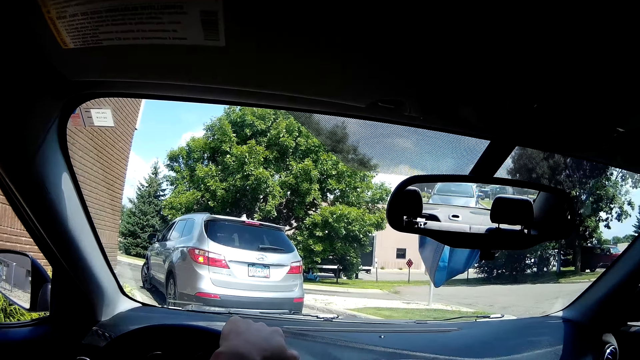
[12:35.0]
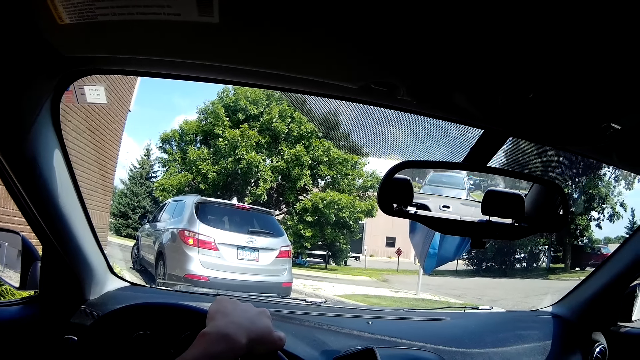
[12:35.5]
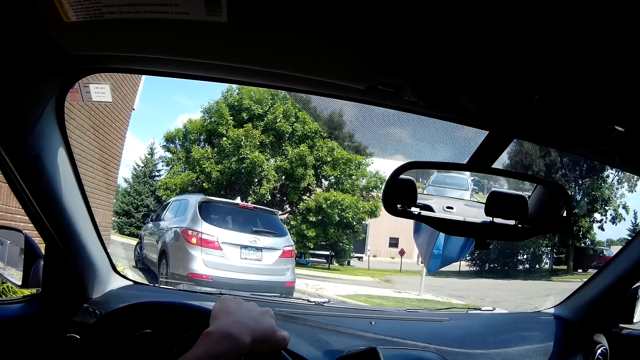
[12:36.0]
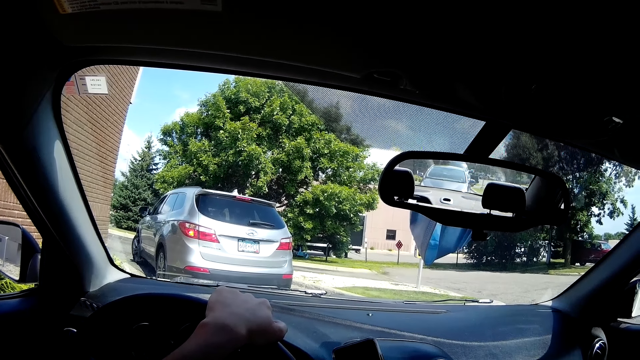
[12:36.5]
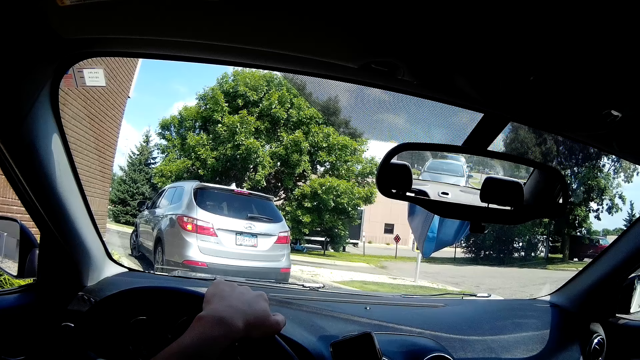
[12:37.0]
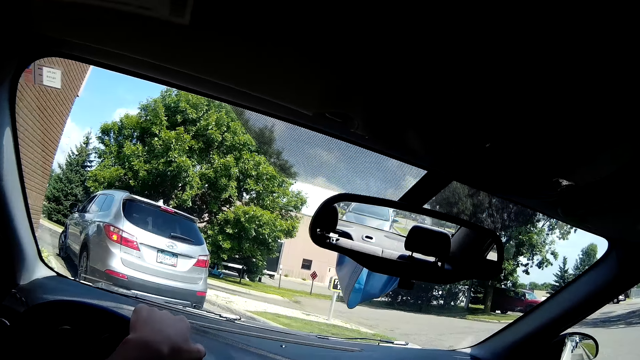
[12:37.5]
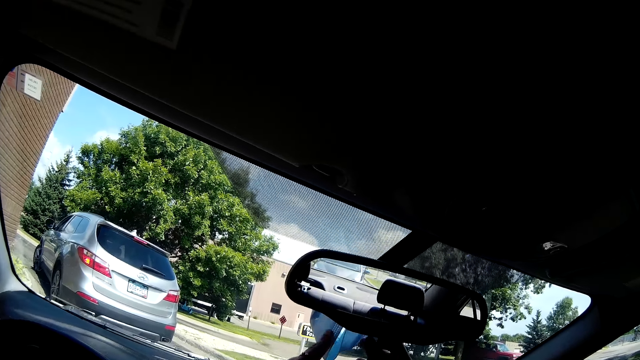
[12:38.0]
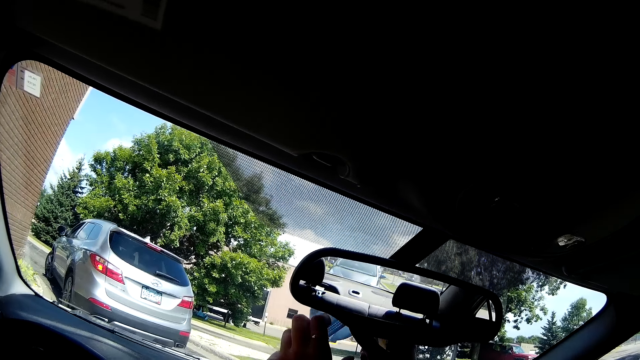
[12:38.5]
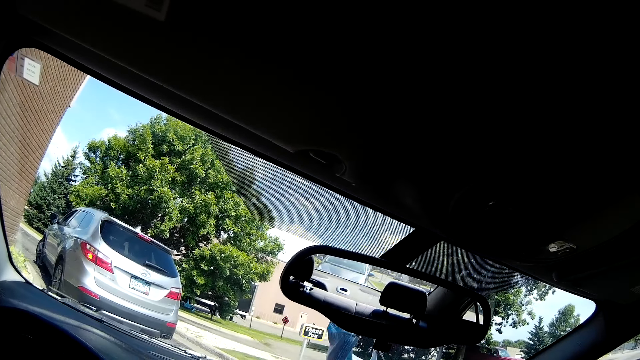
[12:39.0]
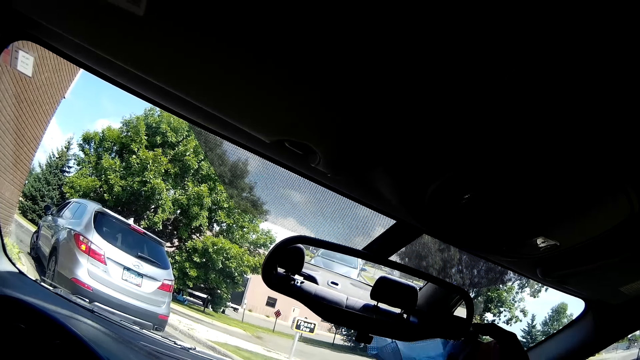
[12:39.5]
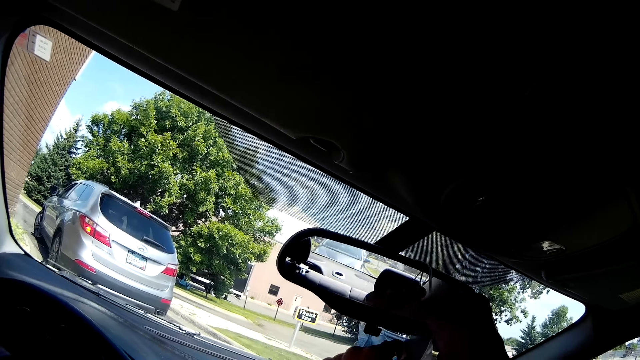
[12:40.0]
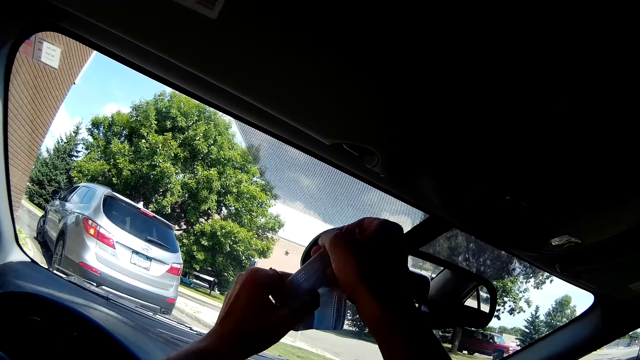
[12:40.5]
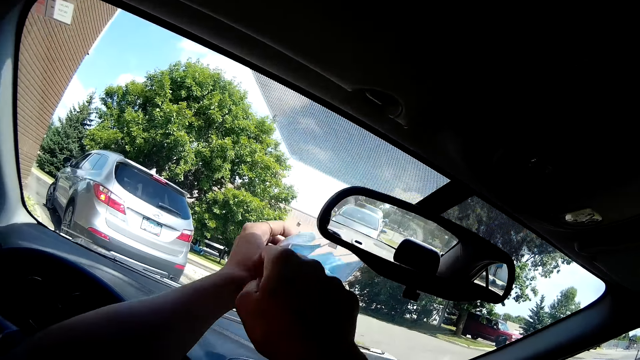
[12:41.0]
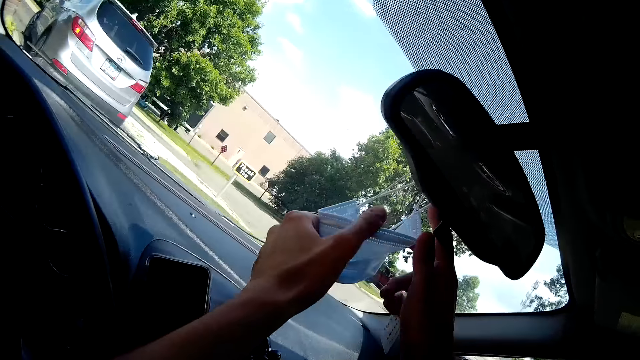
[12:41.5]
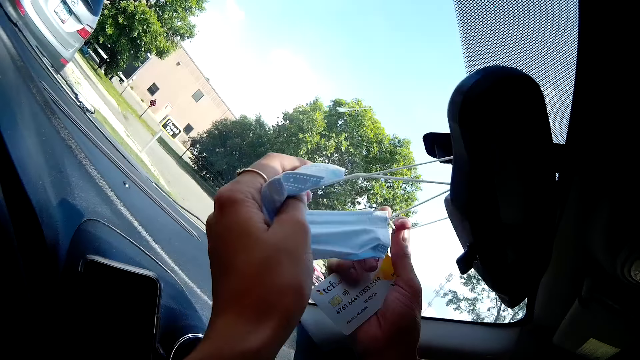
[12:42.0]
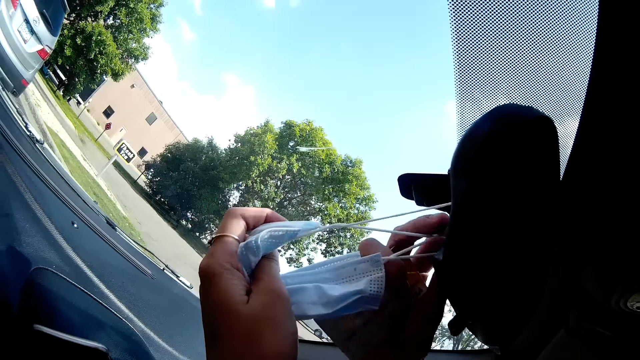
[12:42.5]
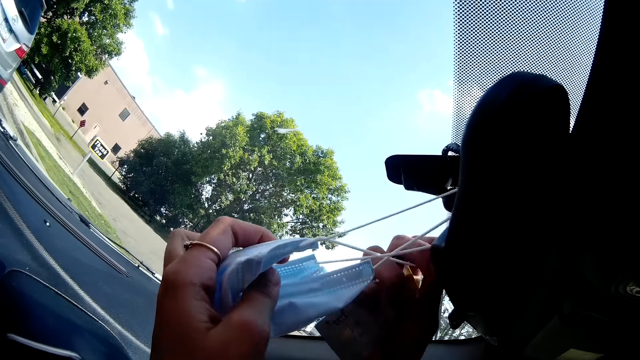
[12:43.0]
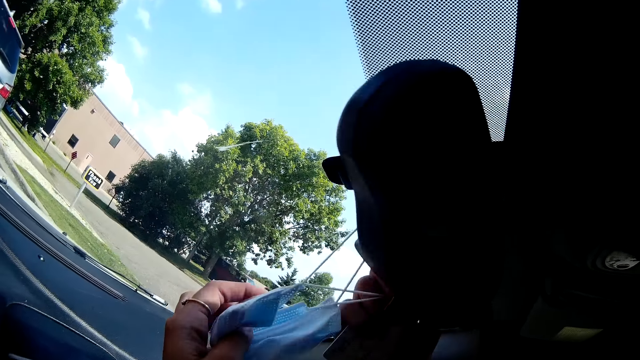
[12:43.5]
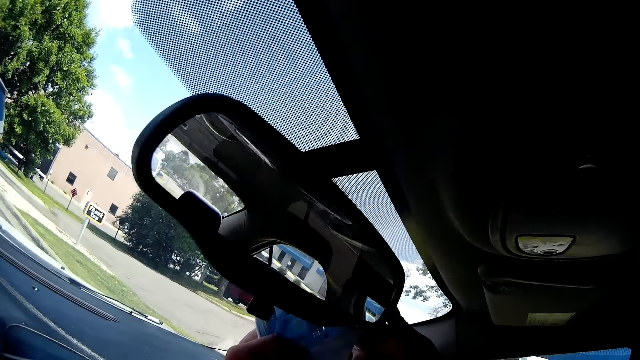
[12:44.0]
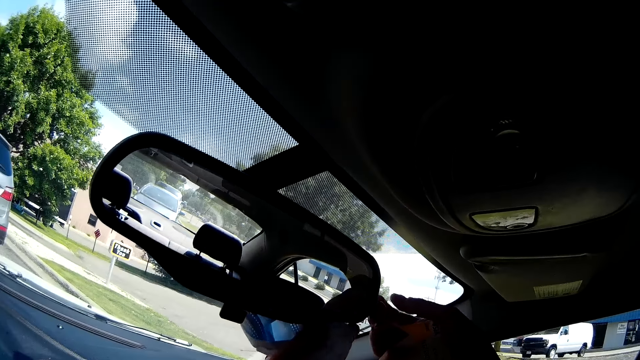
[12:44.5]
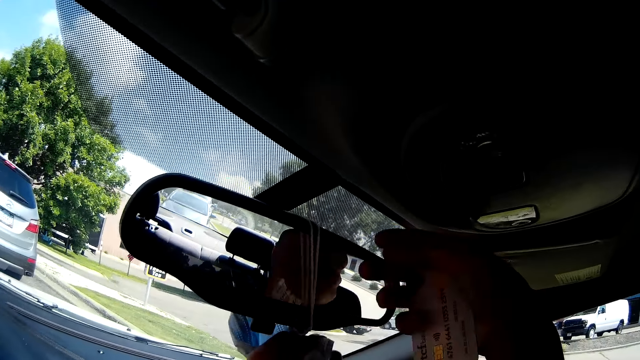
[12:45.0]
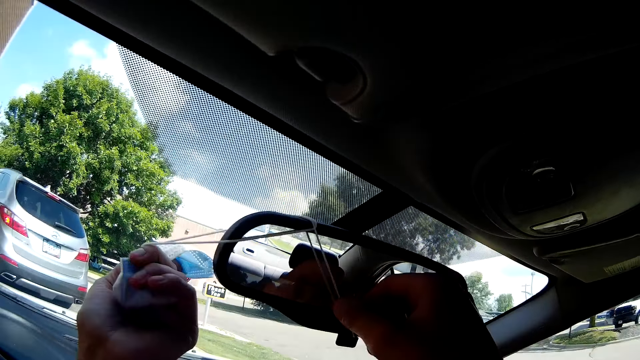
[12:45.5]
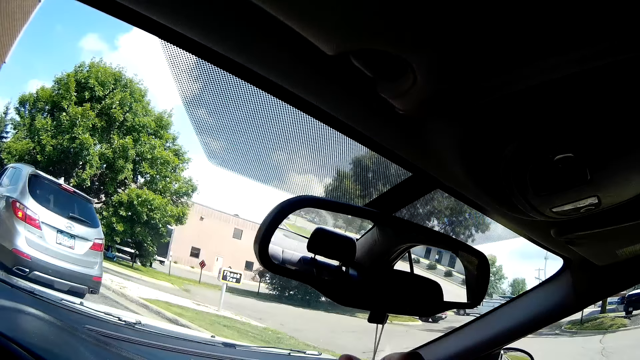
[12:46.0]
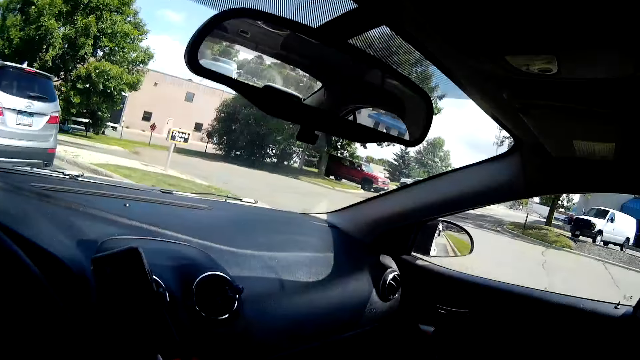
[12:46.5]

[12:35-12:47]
The camera wearer removes a nose mask from a rearview mirror with both hands. She removes a face mask from the rear mirror of the car with both hands.

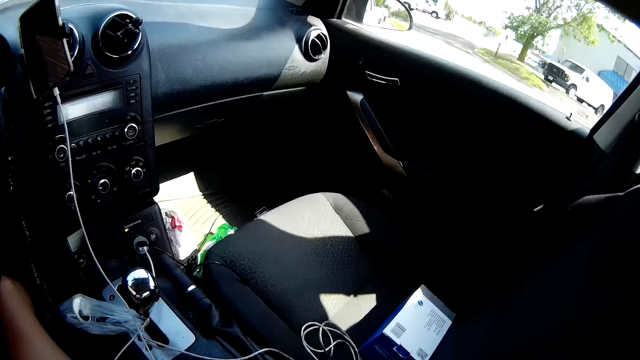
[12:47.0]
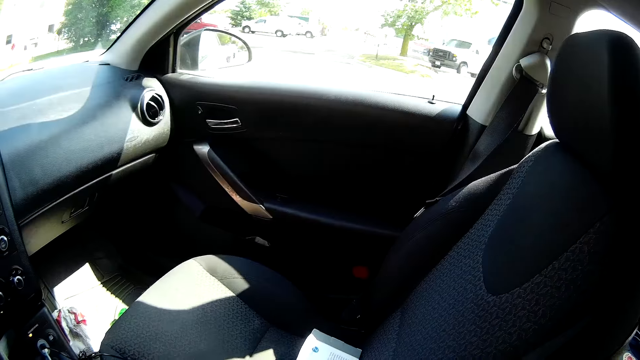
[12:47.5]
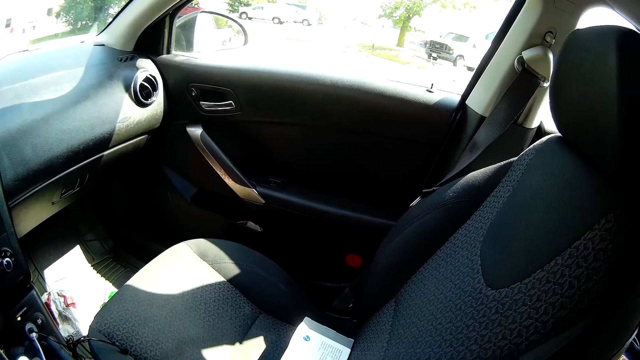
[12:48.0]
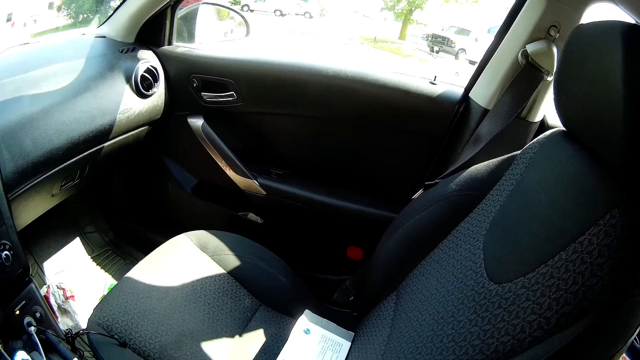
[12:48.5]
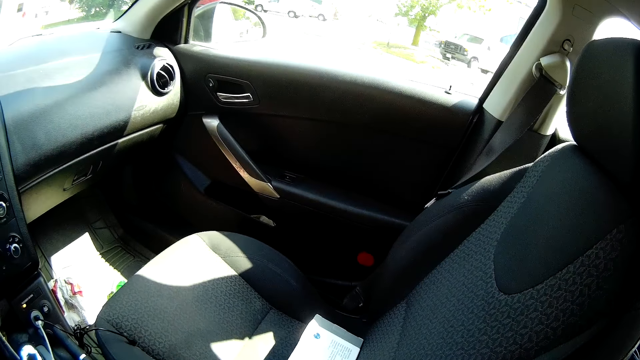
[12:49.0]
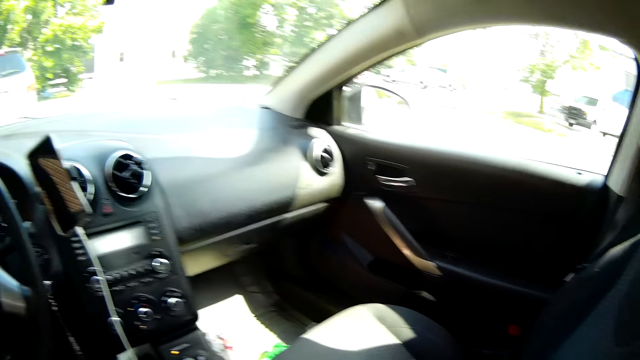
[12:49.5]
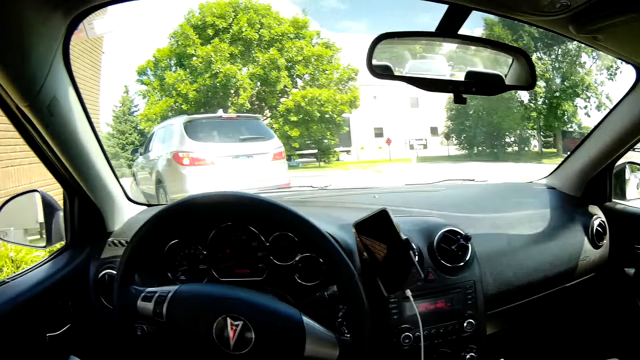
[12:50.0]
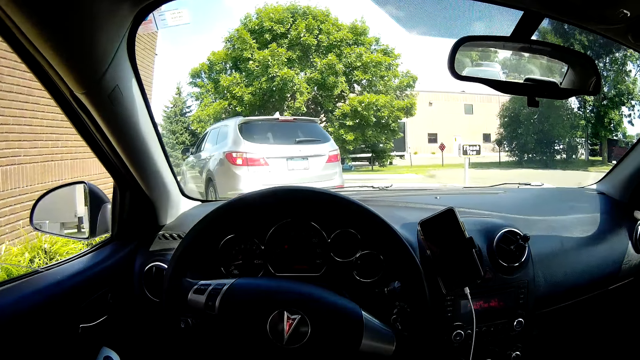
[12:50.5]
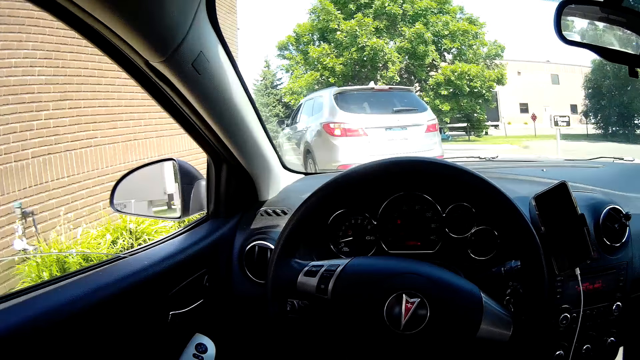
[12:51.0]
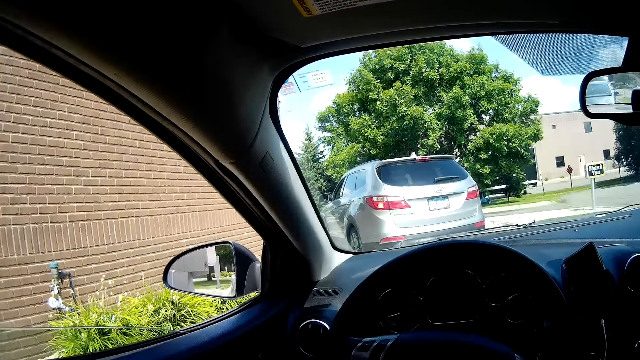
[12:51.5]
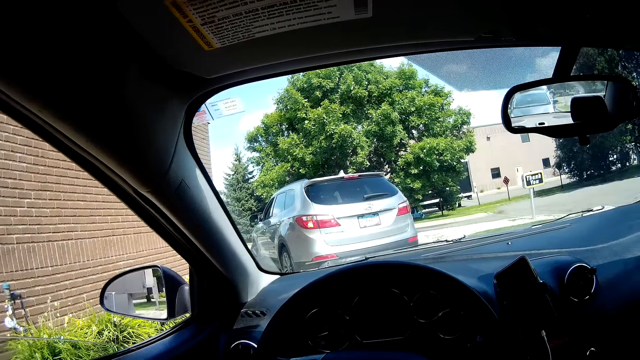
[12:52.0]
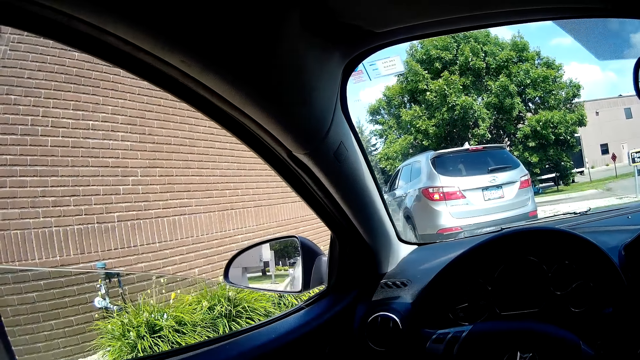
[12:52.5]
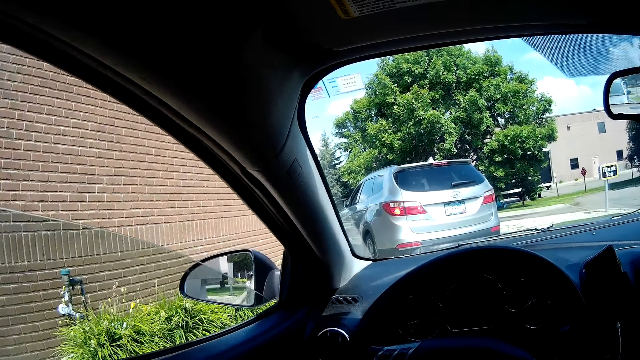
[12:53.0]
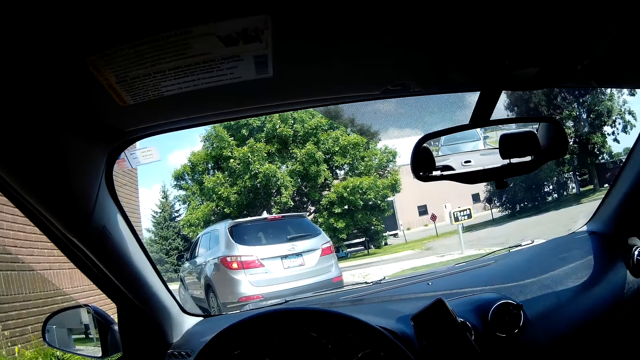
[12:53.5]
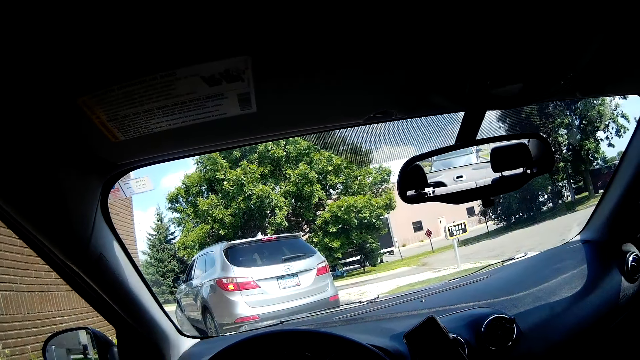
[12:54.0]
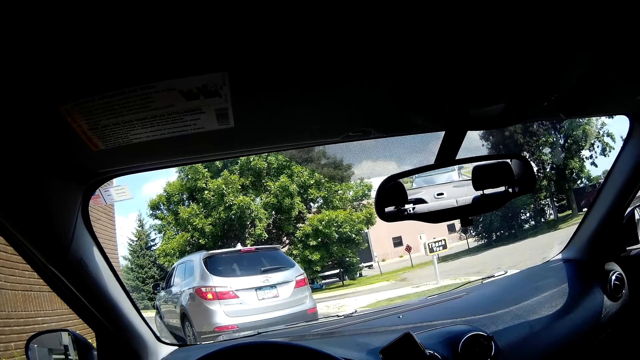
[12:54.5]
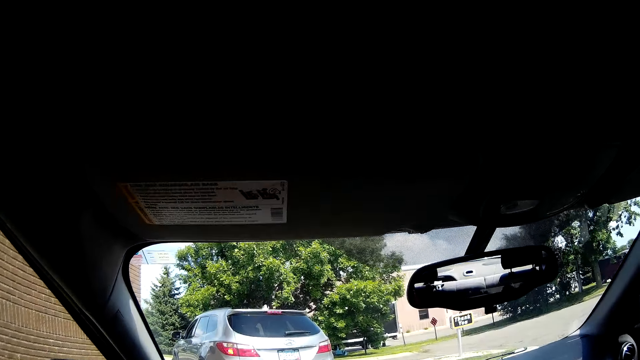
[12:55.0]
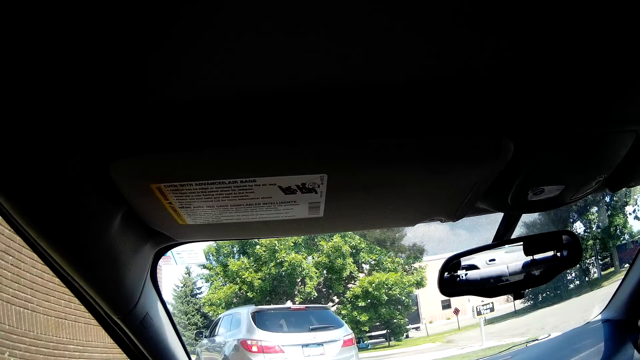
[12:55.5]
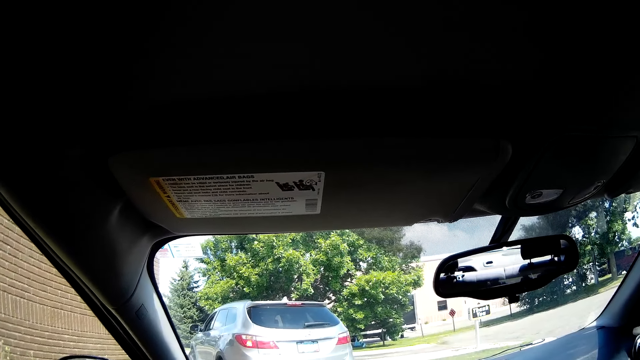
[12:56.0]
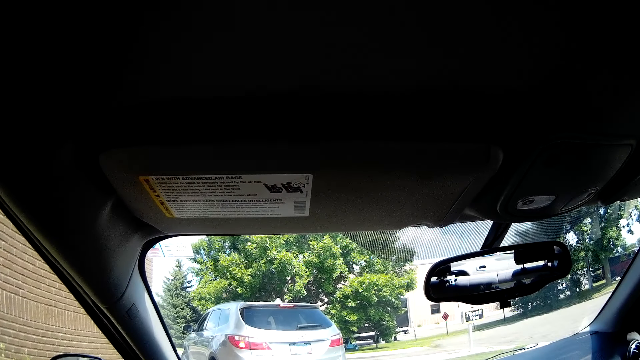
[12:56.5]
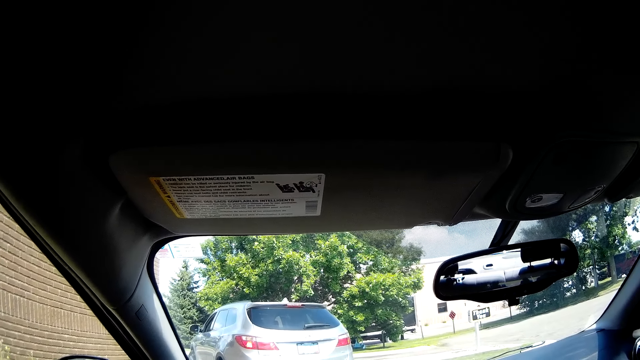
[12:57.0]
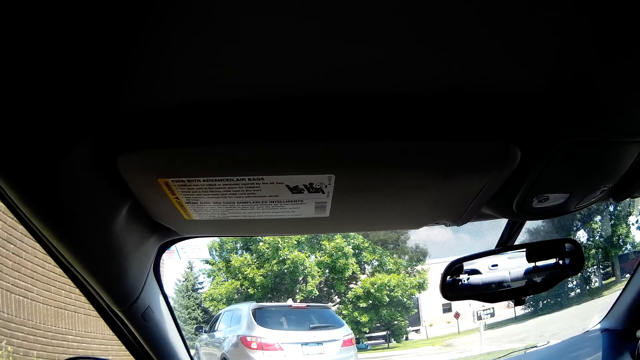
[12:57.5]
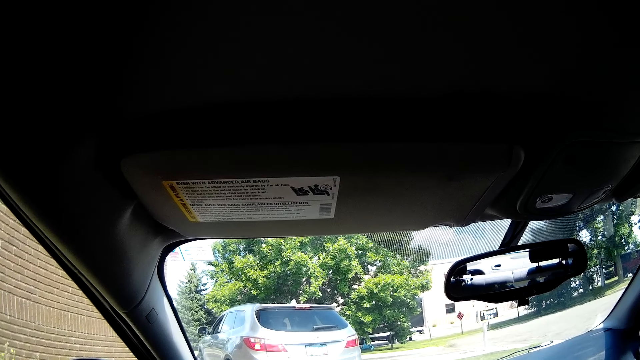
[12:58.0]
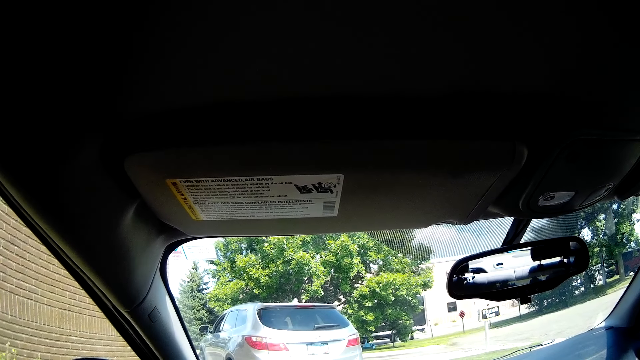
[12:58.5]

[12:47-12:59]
The camera wearer winds up the window glass of the car with her left hand. She winds up the window in the car with her left hand.
